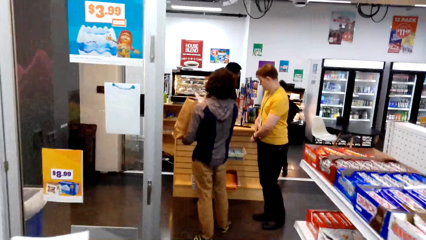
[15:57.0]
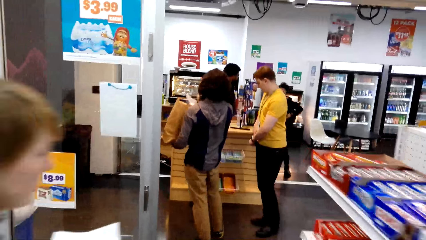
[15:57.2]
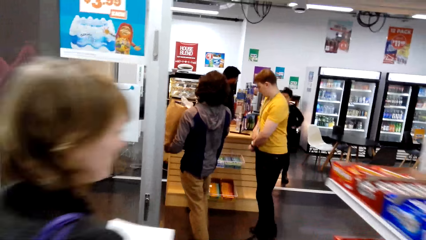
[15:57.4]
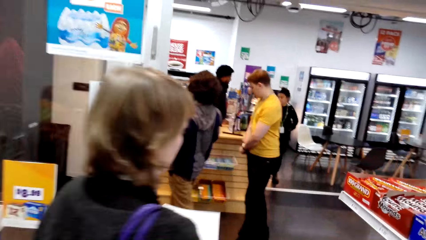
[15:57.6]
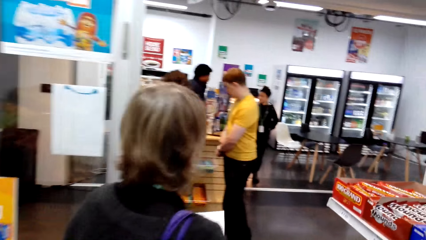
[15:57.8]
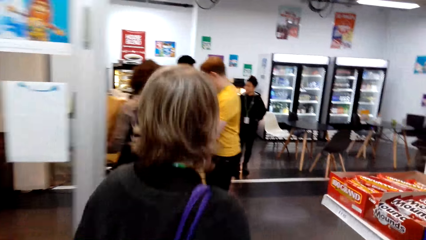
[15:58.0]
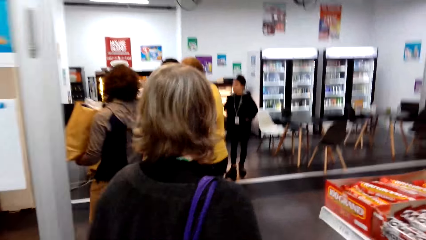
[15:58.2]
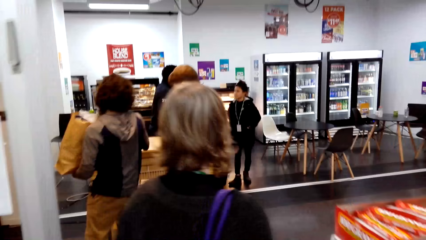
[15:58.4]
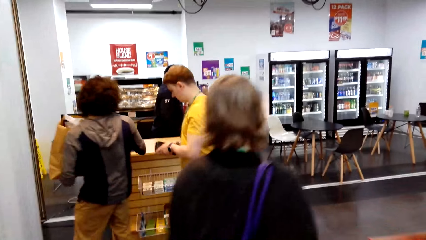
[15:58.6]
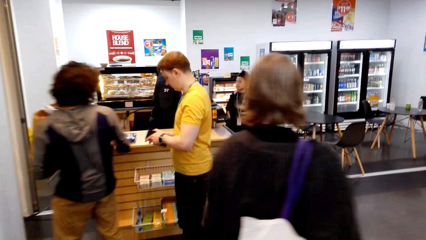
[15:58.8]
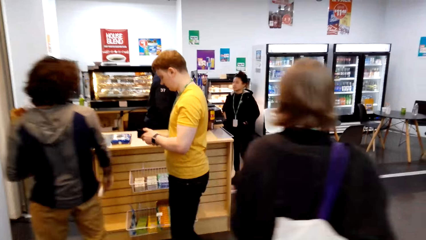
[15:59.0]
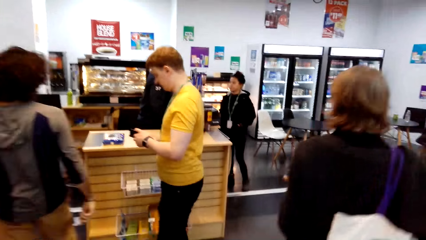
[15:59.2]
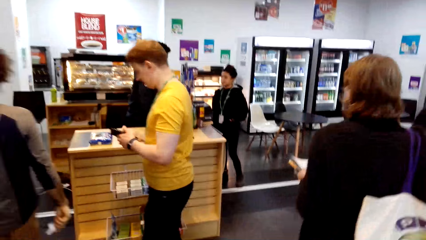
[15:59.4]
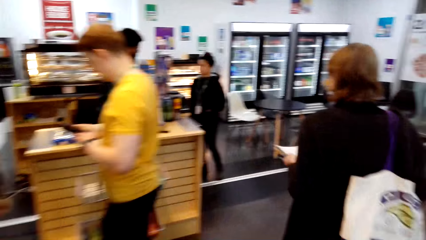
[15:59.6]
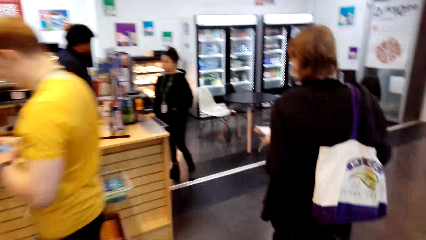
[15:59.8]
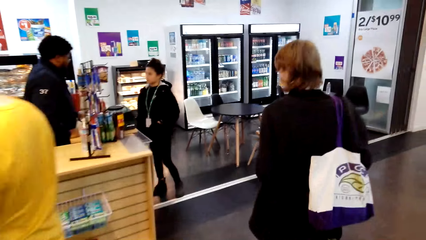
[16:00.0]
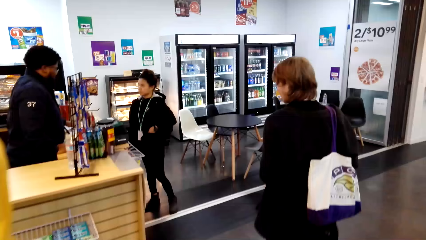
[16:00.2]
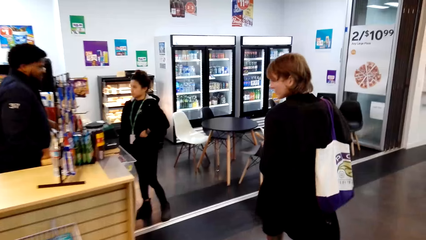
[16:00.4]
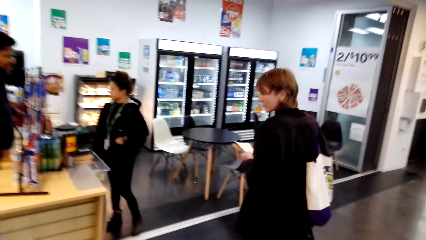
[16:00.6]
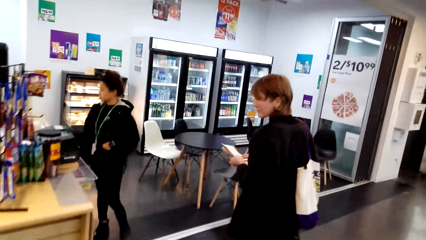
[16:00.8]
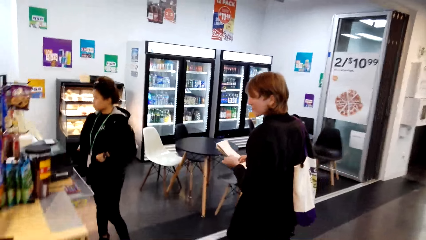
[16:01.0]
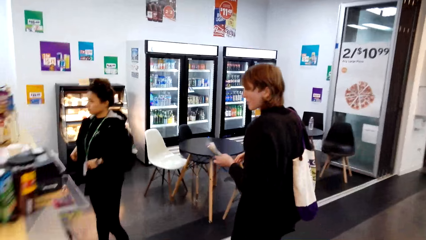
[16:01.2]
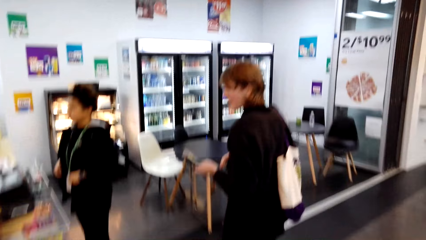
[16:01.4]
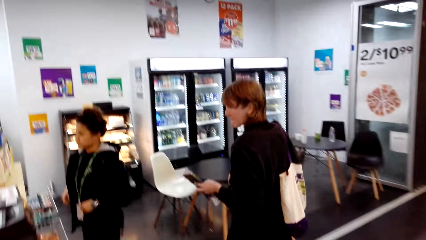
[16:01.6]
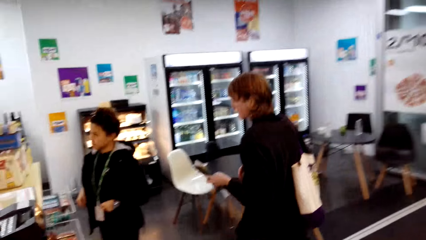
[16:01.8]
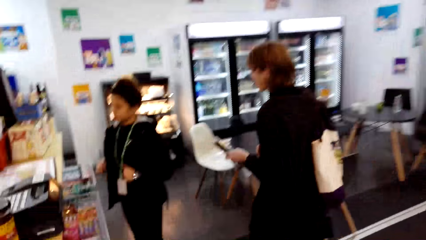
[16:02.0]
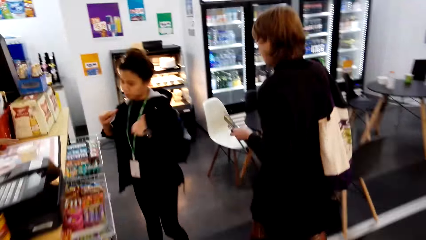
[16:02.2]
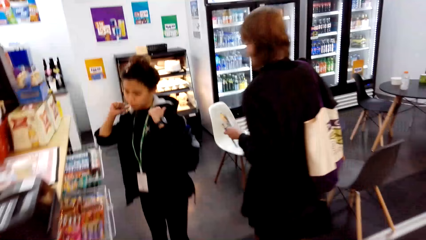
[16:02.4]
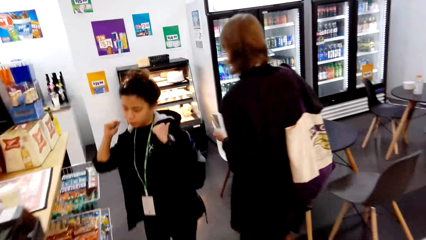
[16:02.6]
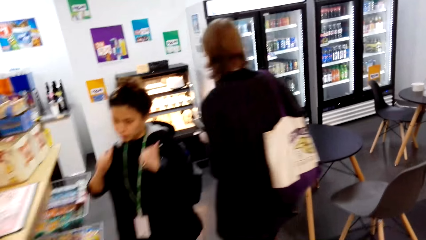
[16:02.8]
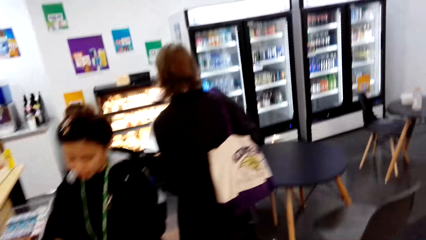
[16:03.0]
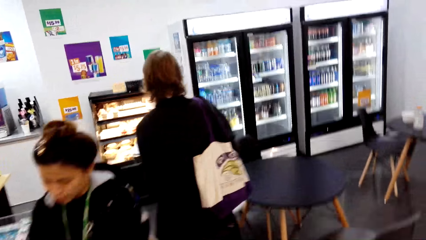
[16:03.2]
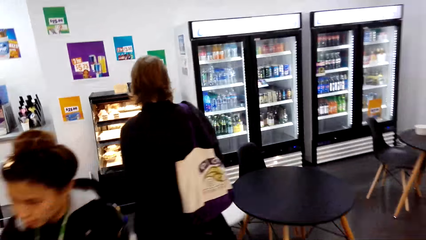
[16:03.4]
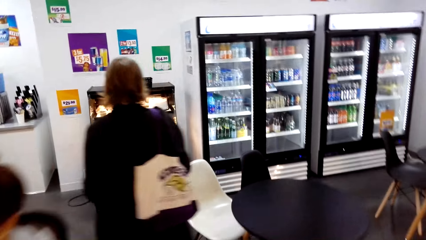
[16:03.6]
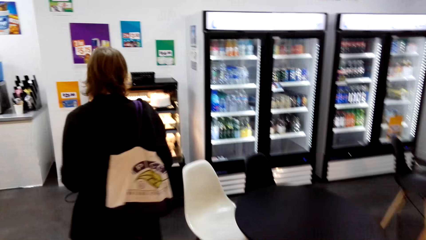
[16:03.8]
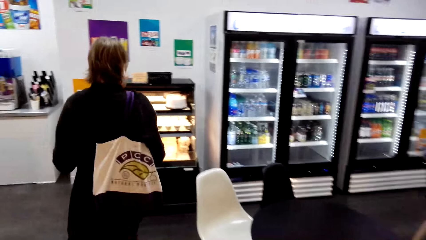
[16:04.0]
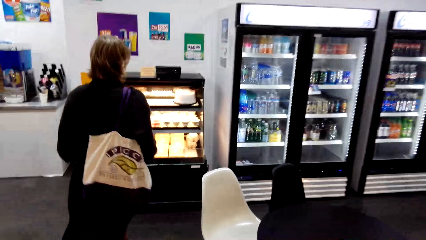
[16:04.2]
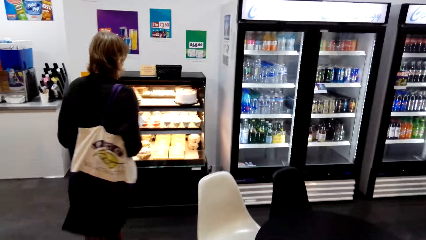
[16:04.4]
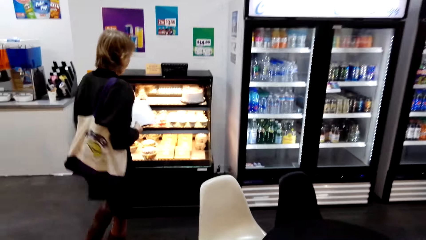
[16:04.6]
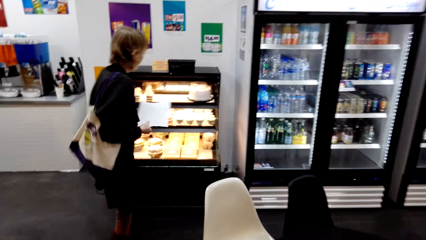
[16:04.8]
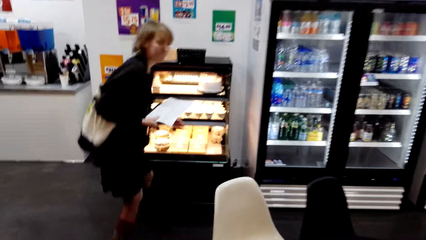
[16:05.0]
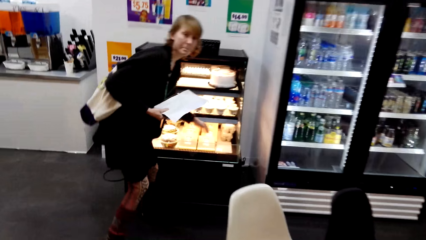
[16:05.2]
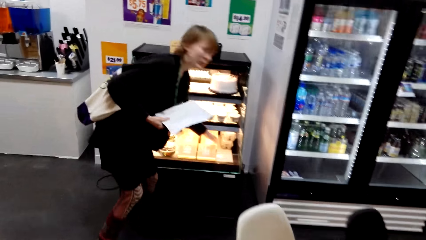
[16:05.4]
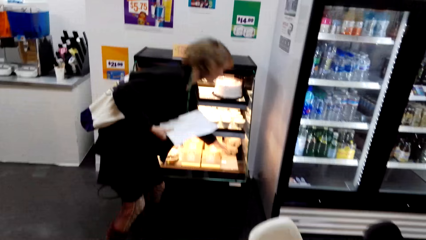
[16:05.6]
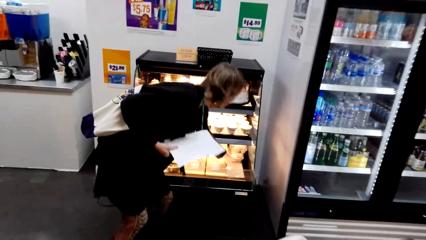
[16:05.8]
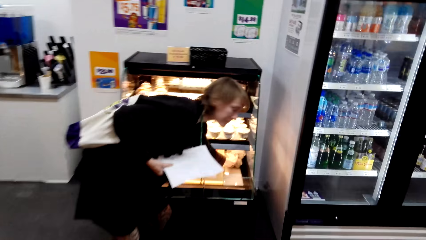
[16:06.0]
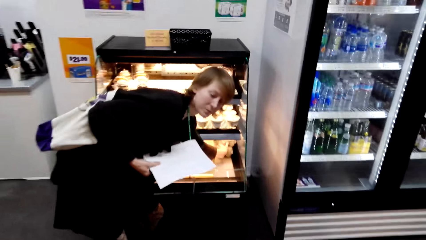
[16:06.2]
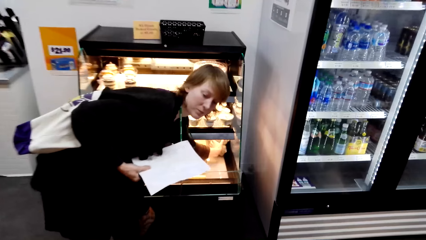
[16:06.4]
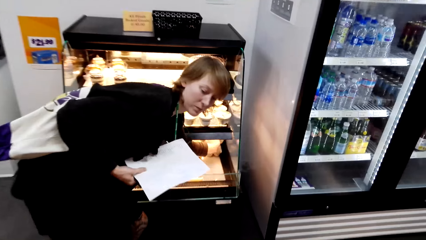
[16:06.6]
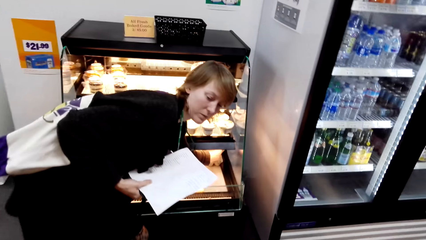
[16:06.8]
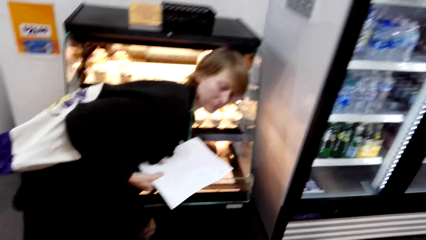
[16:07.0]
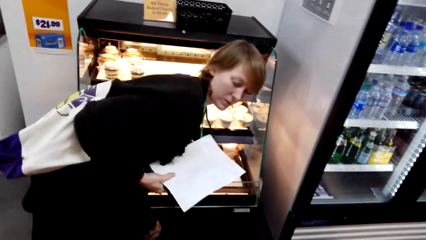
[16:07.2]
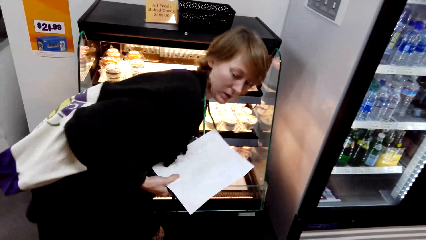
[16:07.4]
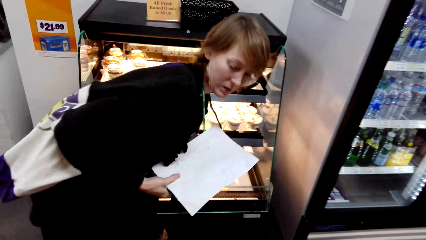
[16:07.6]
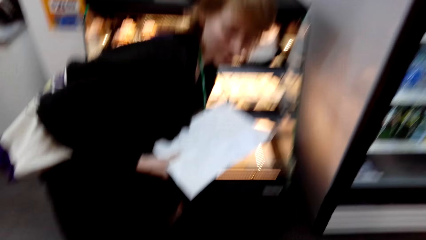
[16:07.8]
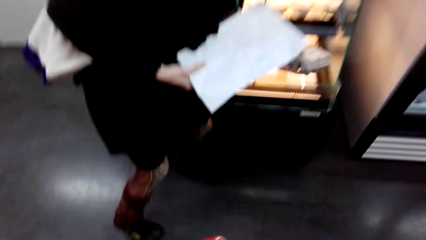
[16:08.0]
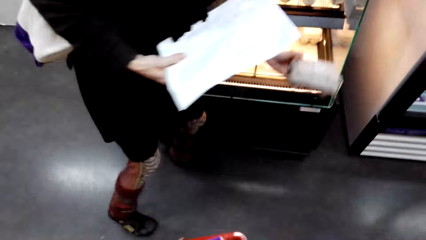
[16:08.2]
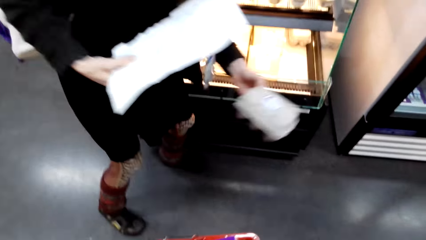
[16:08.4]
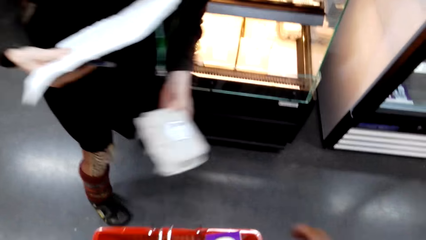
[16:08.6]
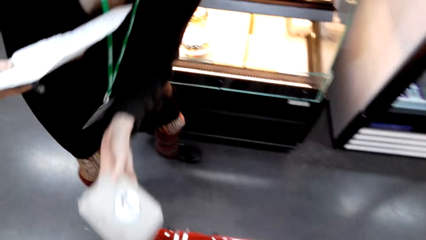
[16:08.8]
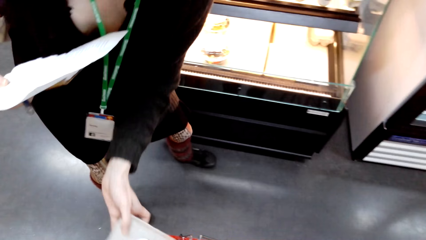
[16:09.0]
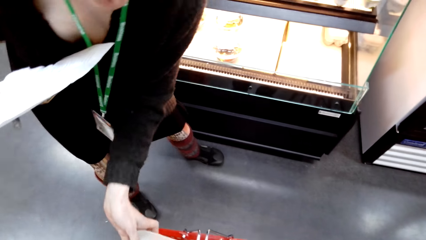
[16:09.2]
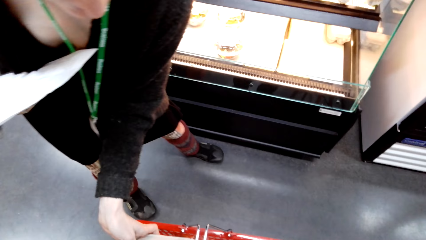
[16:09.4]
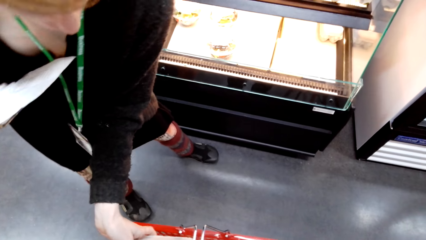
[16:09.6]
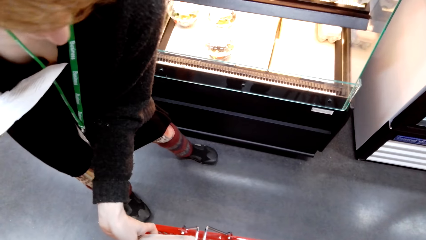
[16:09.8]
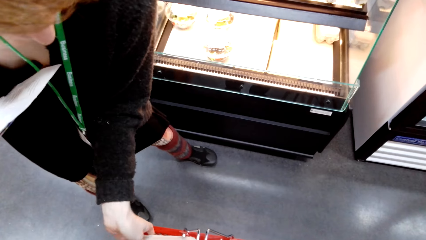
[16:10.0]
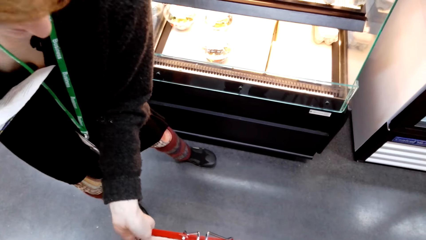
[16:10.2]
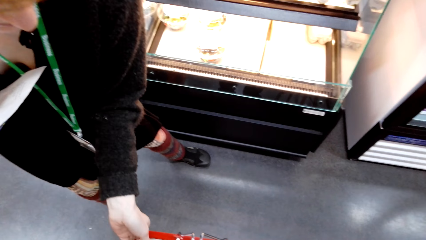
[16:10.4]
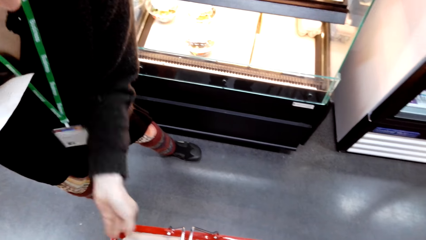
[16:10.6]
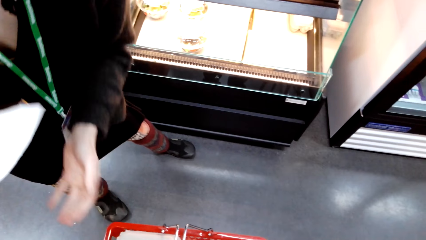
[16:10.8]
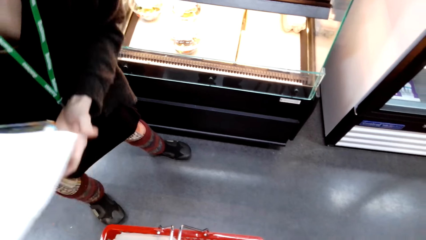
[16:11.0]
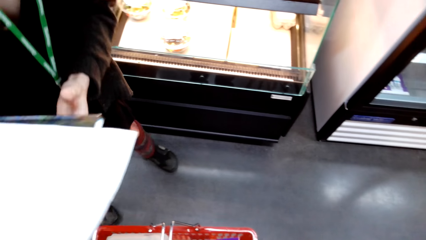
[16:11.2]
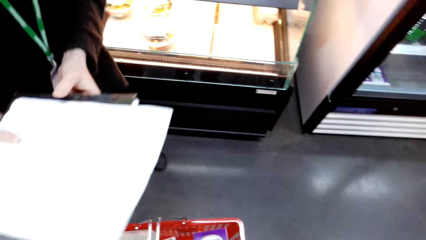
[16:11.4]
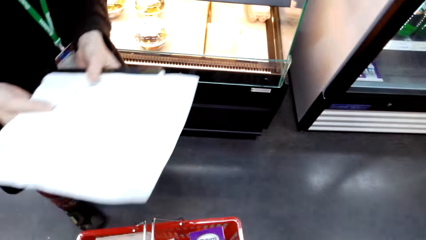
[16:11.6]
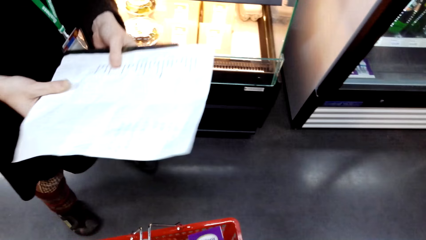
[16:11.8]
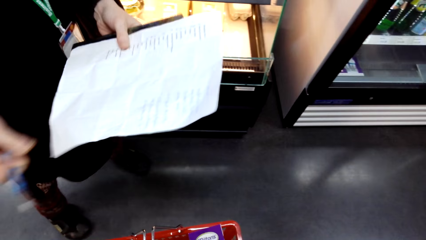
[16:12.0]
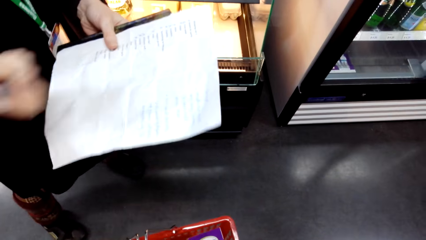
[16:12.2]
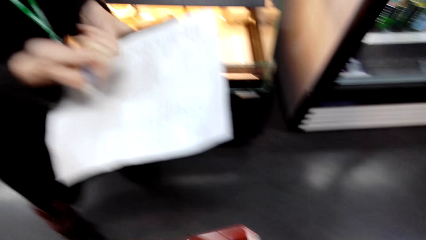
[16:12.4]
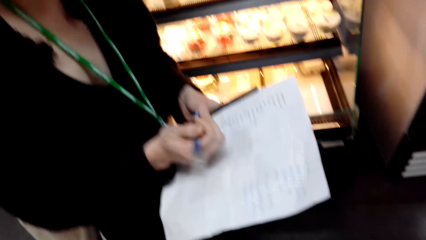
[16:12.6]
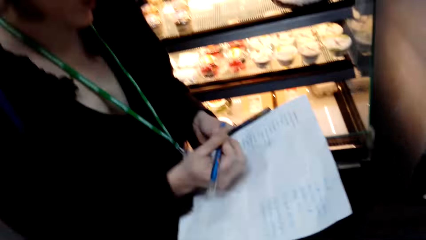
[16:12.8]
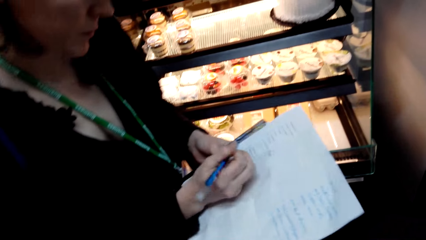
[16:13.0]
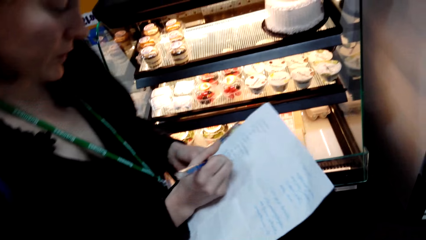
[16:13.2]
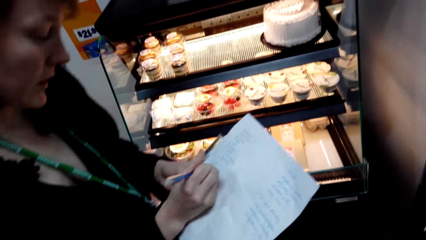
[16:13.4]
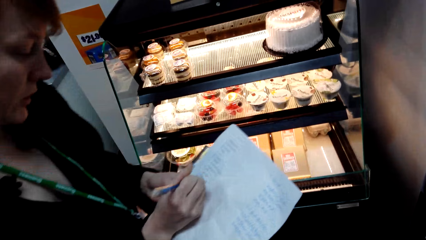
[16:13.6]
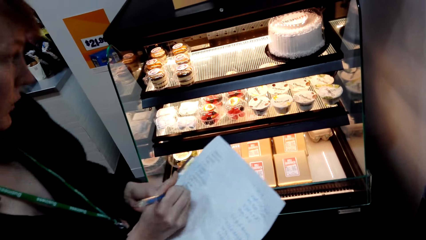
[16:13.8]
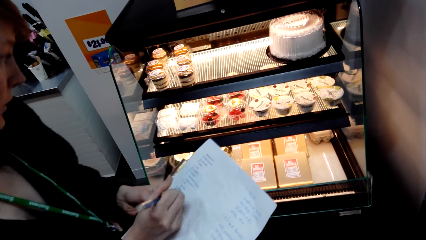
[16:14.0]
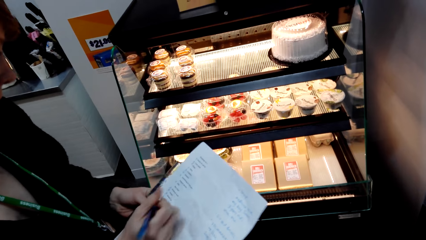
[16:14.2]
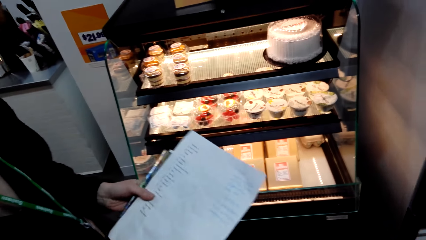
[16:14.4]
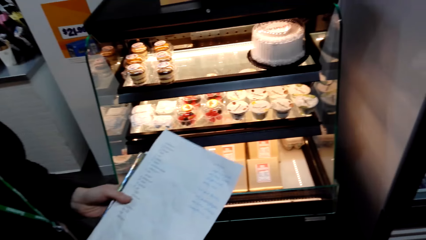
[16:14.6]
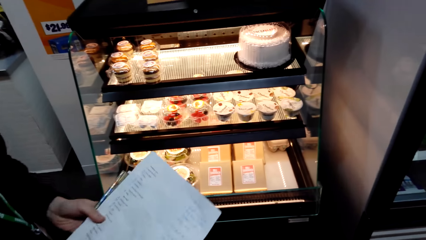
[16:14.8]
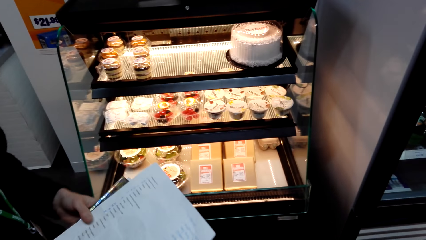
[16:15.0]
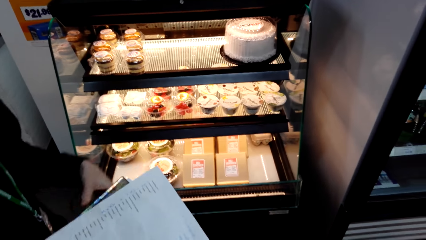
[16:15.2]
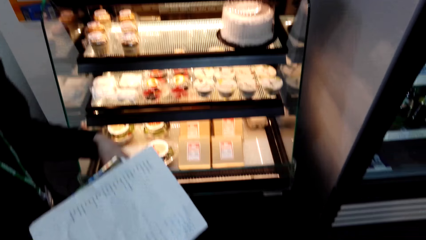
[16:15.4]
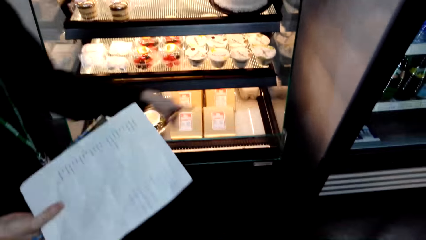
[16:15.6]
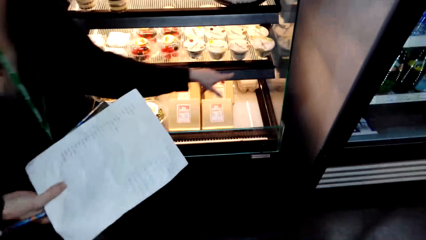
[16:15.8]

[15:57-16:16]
A lady walks around. The camera wearer looks around and walks around. The lady holds a paper. The lady walks near the fridge. The lady holds the paper. The camera wearer walks around. The lady bends. The lady takes something and puts it in the basket. The lady holds something and holds the paper. The lady holds the paper again. The camera wearer looks around. They look around again and talk with the lady. They look around. The lady holds the paper. The lady talks with the camera wearer and writes on the paper. The camera wearer looks around.
